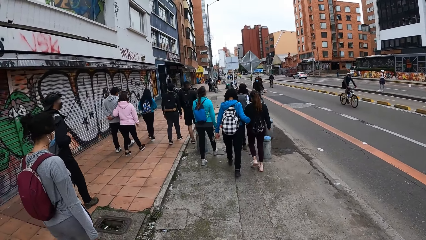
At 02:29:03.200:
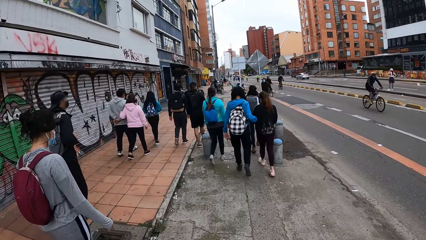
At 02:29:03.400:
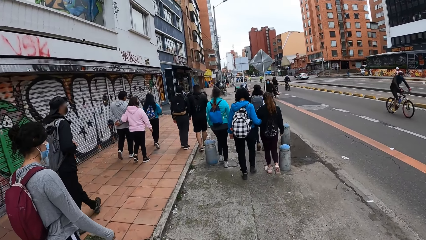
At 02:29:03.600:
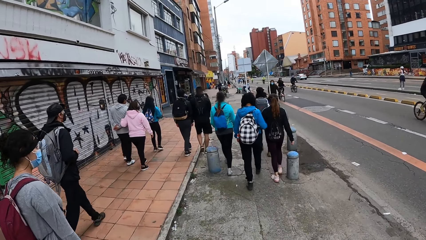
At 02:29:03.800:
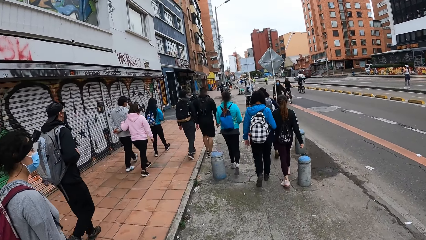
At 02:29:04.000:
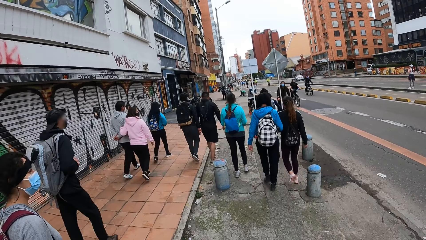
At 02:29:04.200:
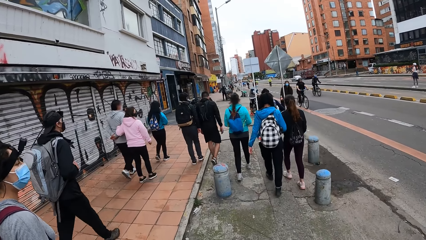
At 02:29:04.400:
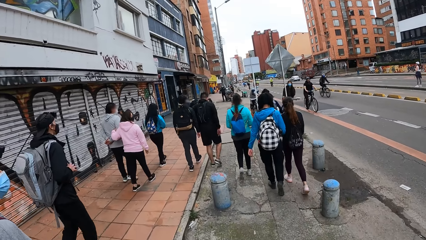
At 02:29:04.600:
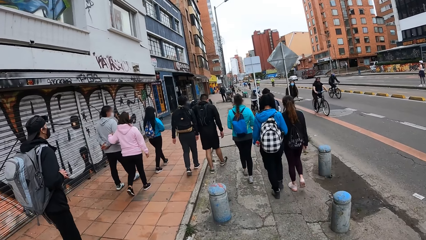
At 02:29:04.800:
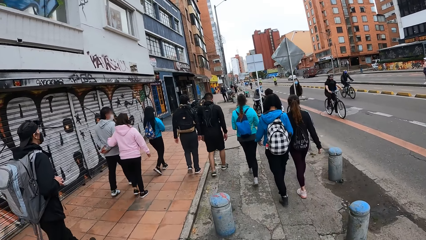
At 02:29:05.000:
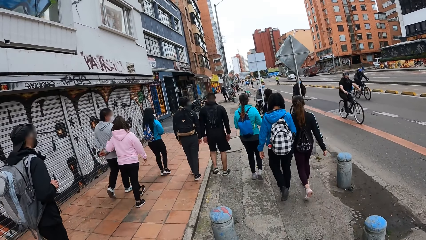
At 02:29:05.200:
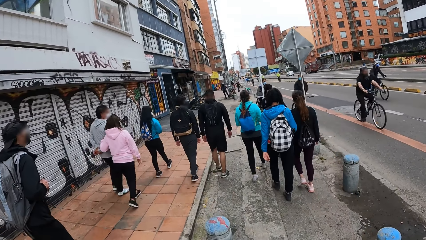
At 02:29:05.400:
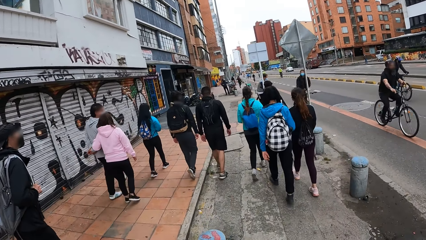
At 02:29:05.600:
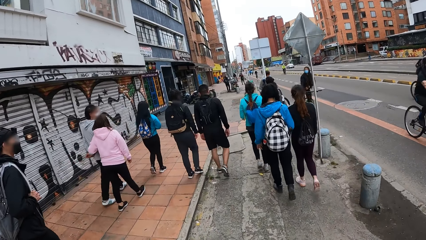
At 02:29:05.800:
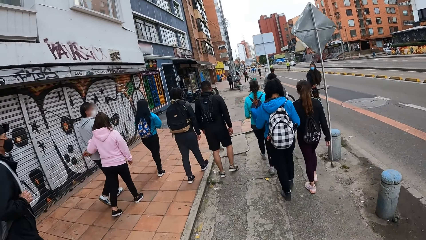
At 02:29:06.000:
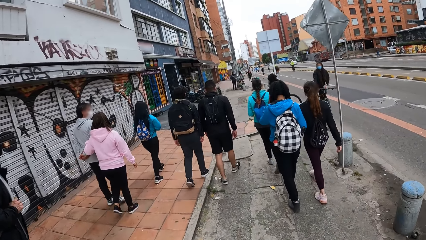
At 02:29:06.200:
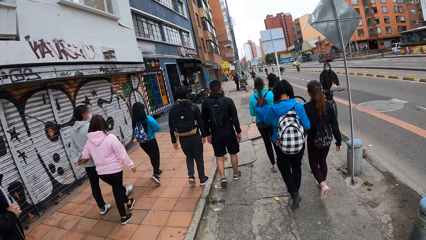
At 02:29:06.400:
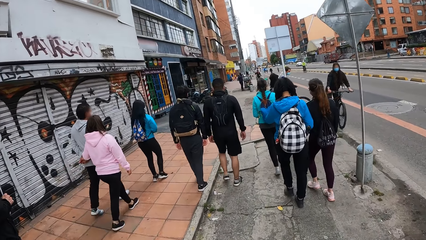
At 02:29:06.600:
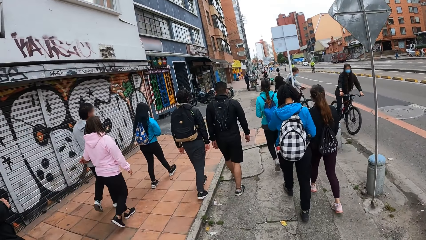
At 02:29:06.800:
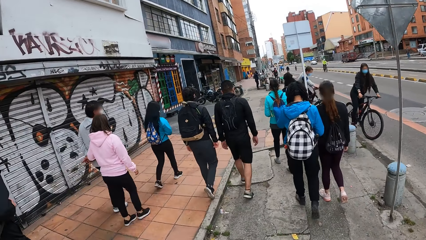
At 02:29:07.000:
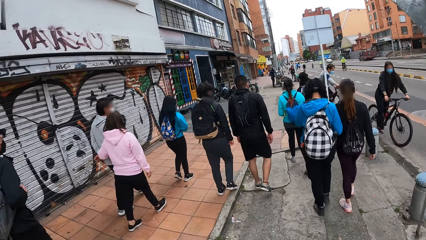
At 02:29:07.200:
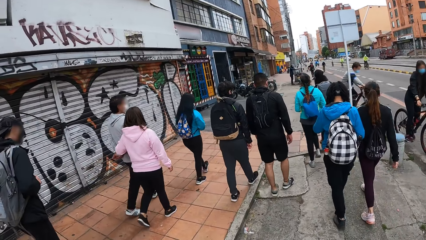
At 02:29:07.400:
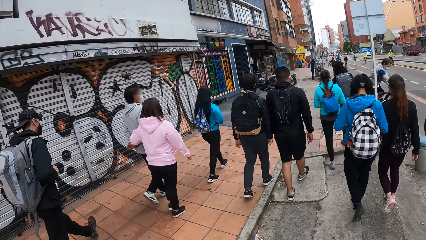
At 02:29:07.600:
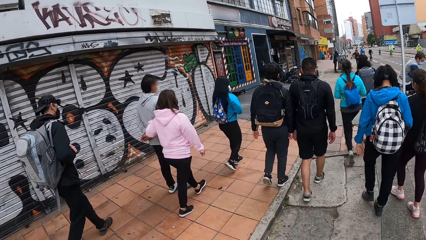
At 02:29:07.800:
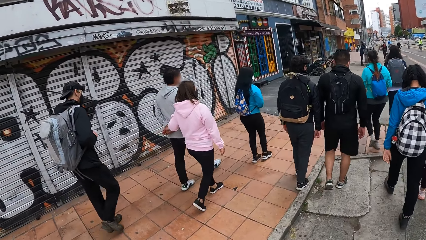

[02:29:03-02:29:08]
A woman holds another woman's arm.

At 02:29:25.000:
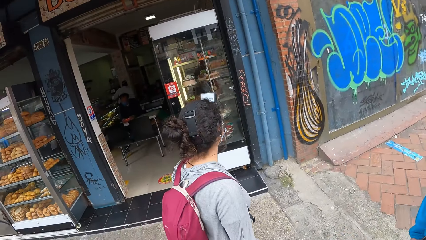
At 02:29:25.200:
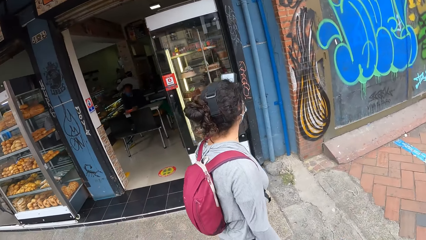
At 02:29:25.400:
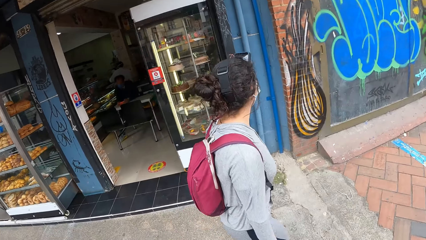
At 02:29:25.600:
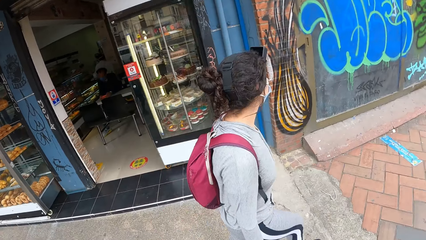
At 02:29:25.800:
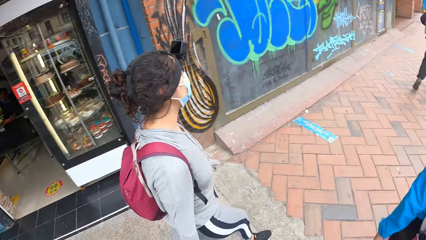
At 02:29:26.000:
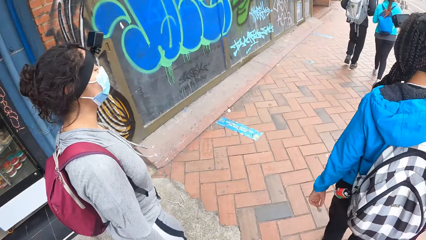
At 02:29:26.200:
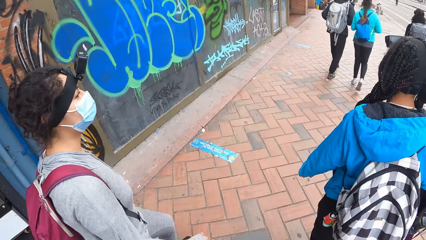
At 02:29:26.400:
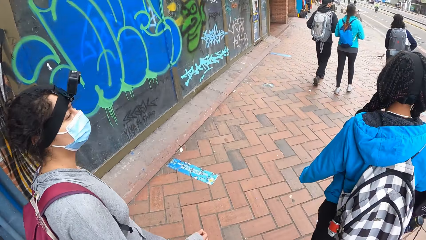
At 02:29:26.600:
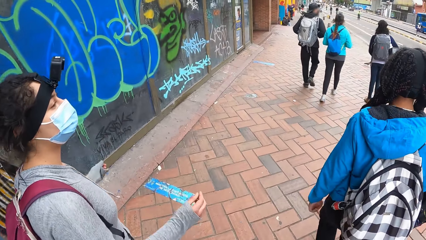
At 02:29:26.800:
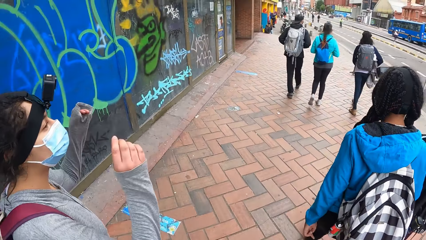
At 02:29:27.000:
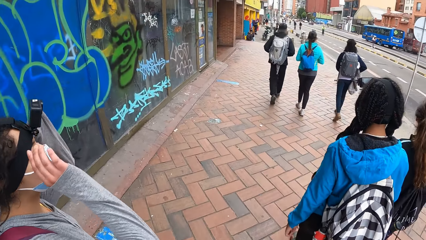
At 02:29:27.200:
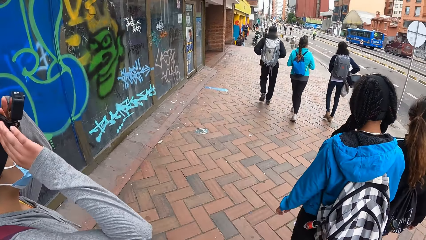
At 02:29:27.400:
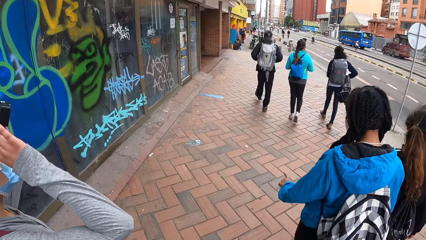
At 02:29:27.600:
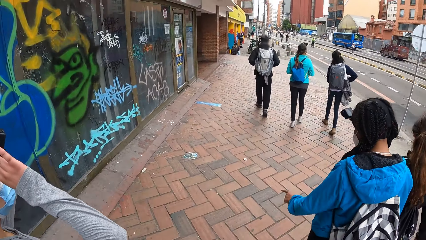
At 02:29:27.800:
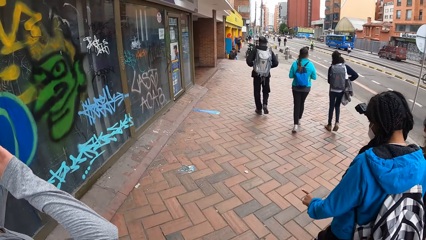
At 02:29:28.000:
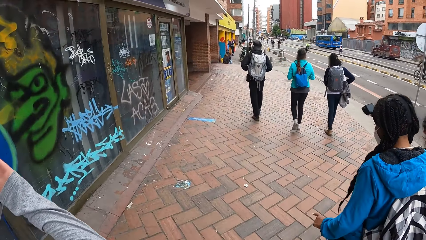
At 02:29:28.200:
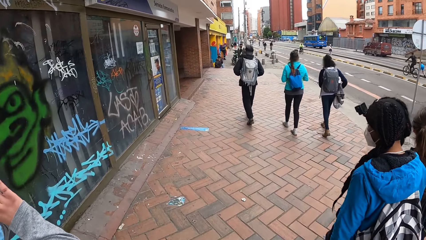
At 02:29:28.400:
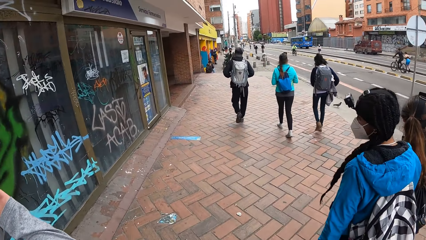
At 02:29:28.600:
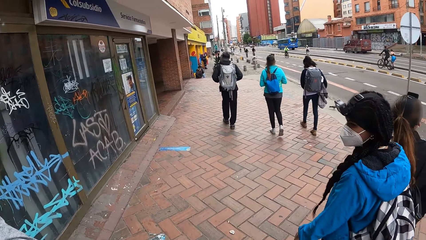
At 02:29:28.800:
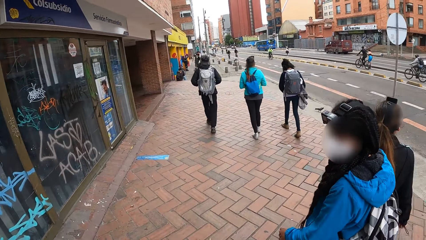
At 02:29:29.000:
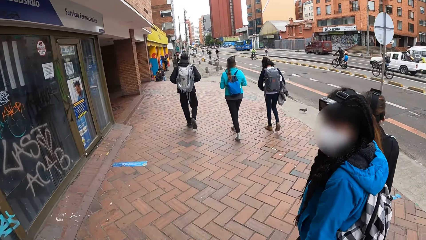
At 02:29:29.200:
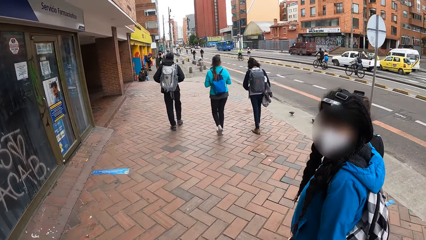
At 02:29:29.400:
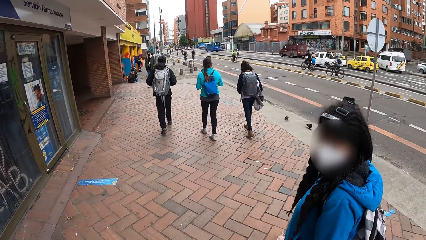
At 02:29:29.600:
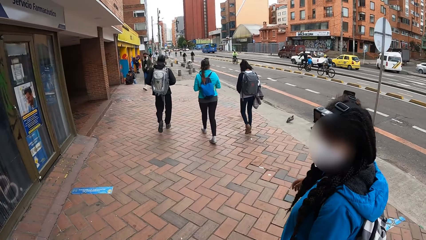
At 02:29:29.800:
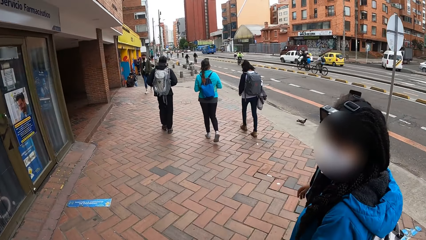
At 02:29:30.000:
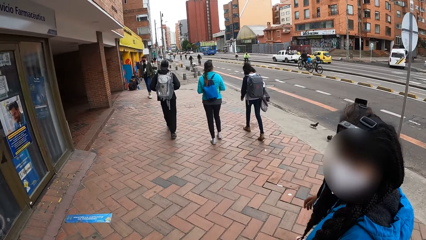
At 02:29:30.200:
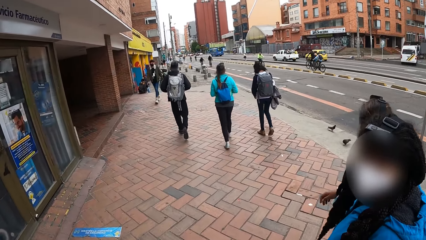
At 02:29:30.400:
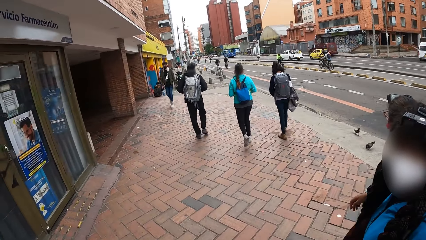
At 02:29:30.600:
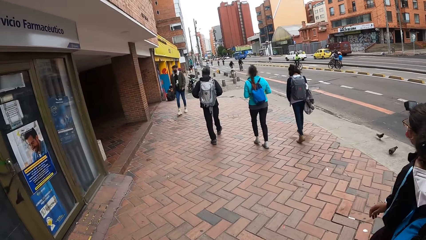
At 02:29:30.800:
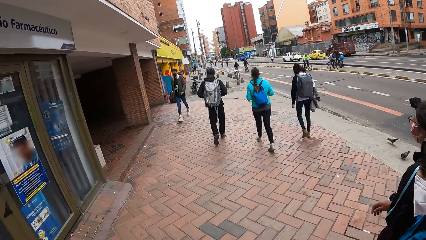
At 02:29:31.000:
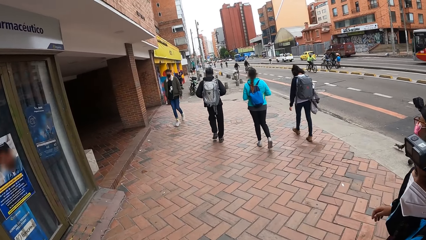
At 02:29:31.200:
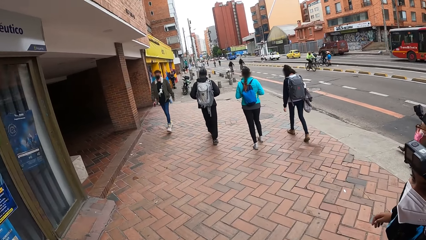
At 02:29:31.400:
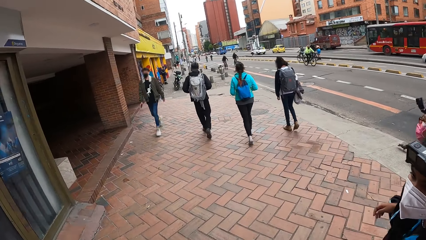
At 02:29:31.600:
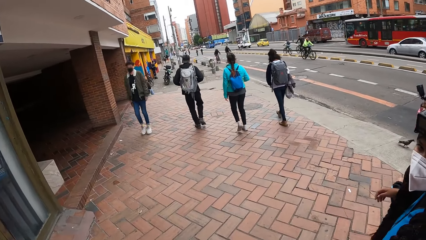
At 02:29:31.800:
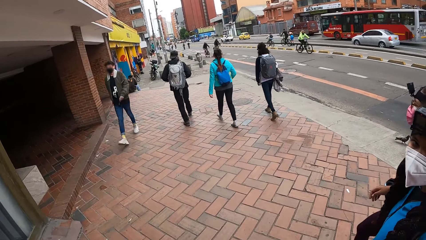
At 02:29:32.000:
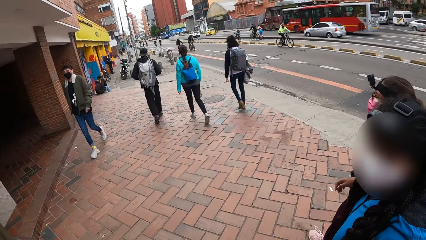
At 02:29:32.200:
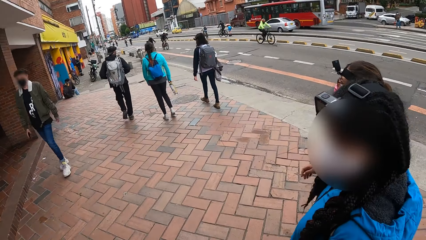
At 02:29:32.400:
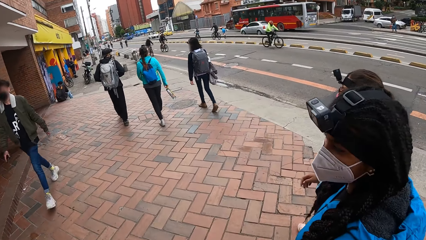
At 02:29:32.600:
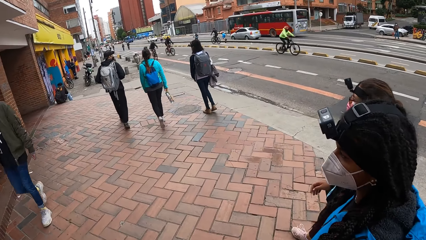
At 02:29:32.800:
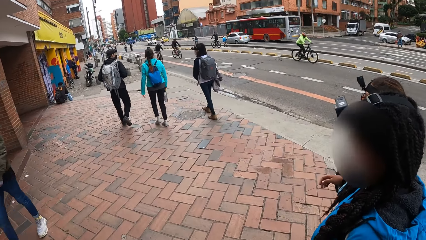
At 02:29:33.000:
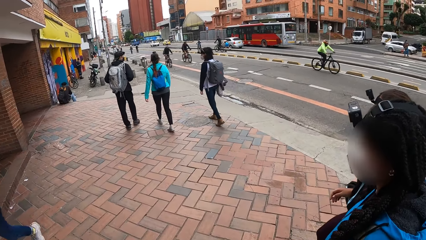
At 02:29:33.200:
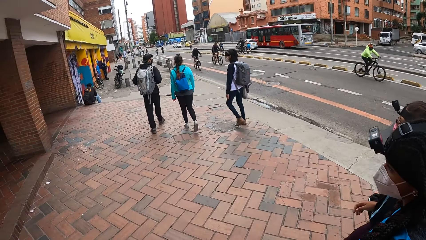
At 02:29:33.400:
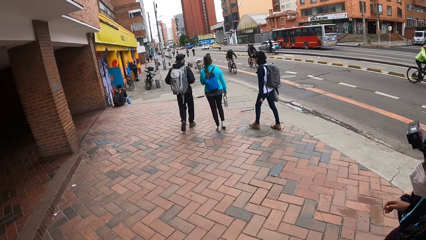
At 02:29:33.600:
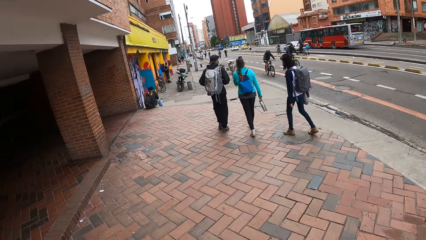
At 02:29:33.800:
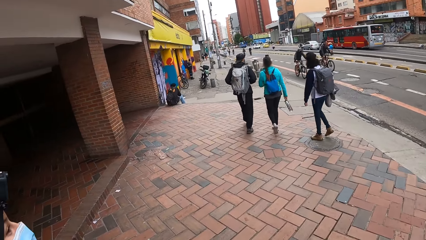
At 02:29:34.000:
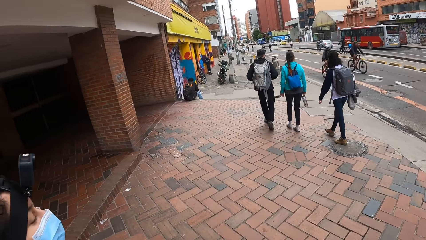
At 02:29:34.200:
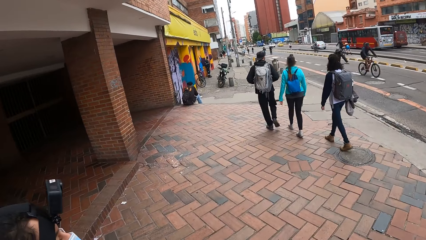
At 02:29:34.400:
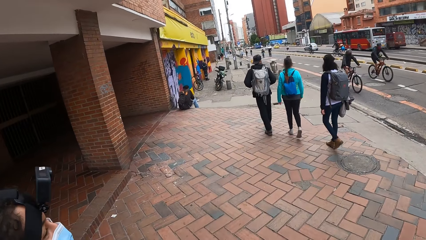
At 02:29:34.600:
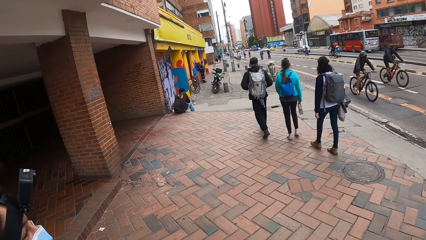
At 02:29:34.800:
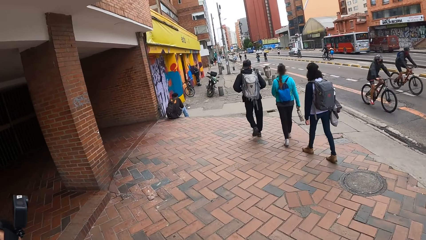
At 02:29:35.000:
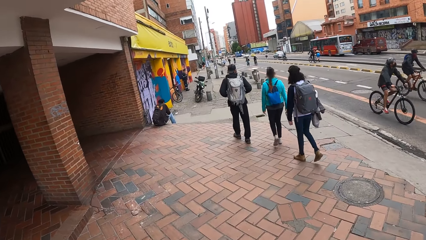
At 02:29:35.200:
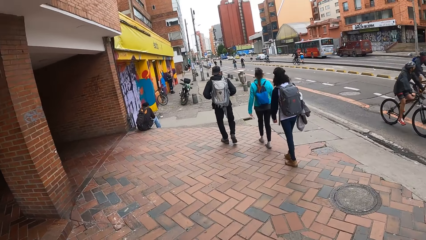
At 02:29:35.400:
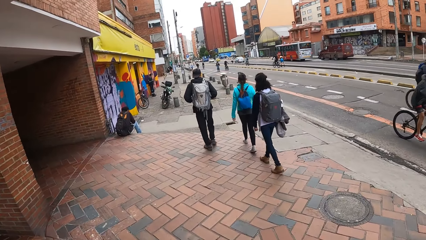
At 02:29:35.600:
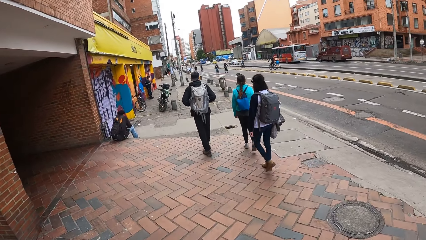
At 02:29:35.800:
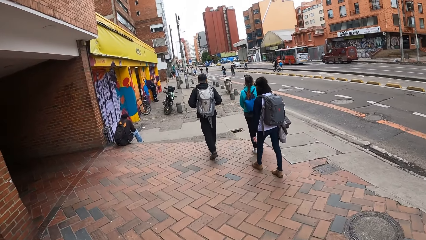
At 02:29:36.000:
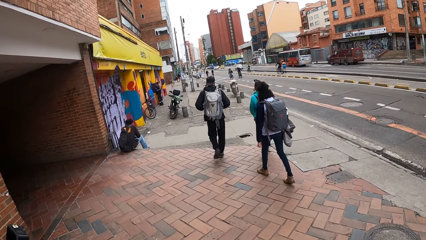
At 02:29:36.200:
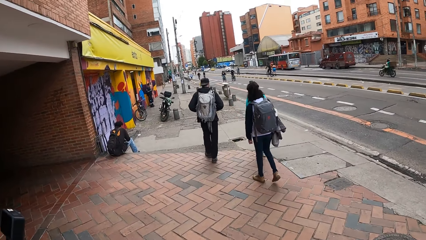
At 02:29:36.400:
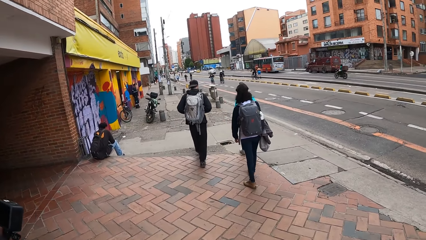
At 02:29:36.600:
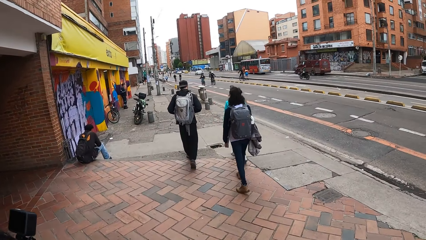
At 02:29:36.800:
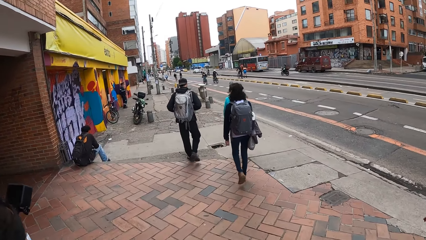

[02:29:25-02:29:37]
A woman adjusts a camera on her head with both hands. Another woman converses with a third woman. The camera wearer interacts with a lady.
